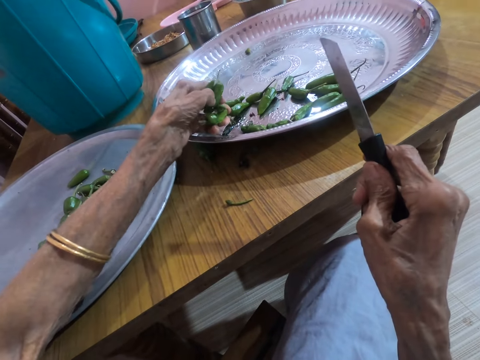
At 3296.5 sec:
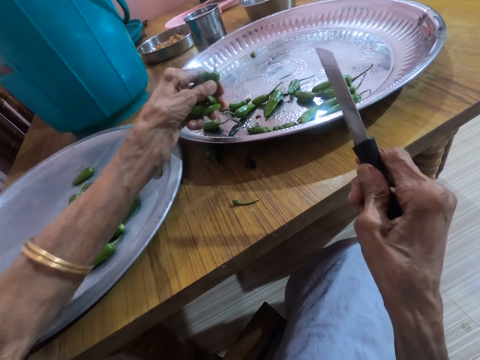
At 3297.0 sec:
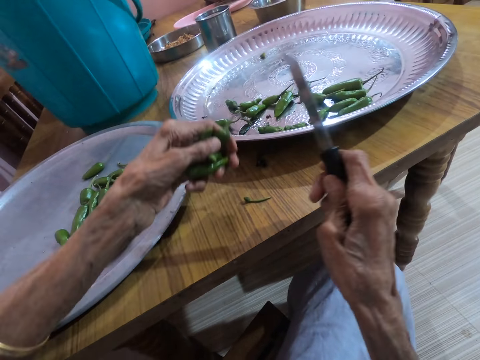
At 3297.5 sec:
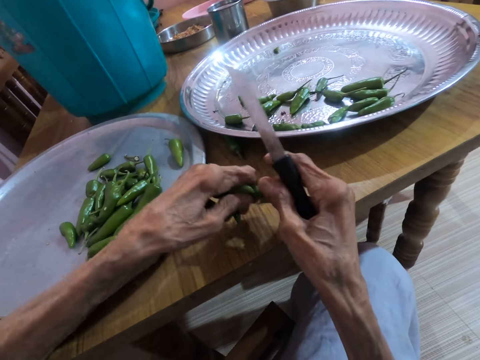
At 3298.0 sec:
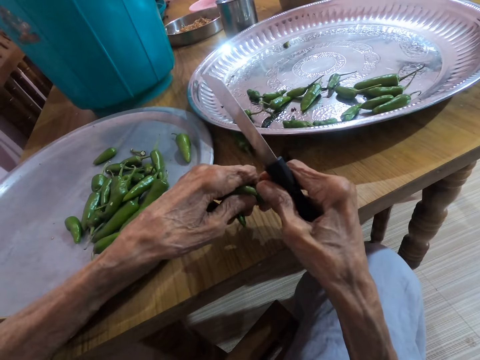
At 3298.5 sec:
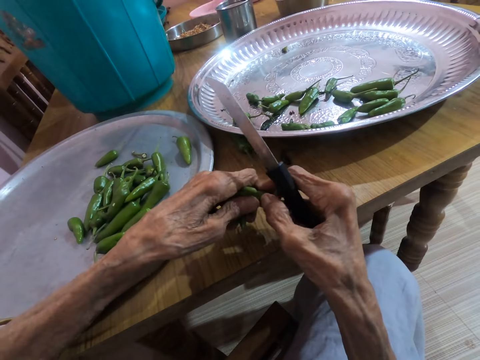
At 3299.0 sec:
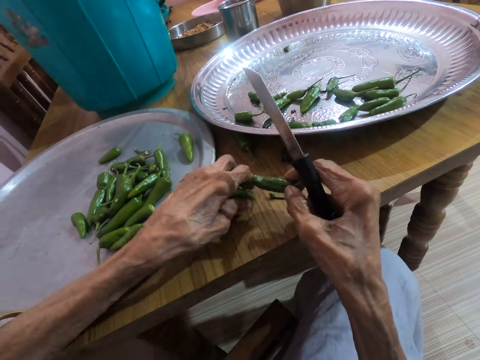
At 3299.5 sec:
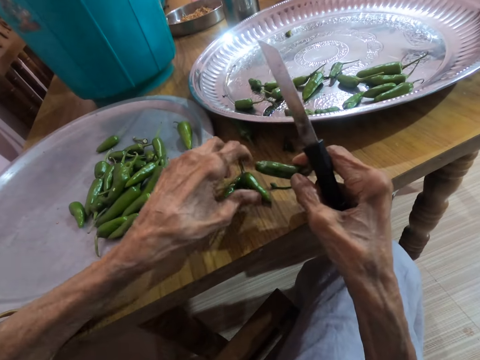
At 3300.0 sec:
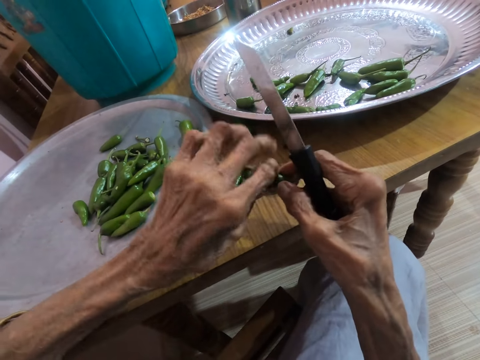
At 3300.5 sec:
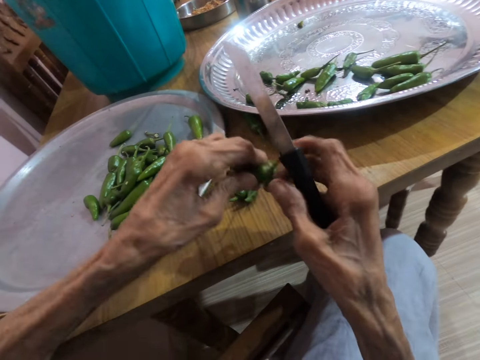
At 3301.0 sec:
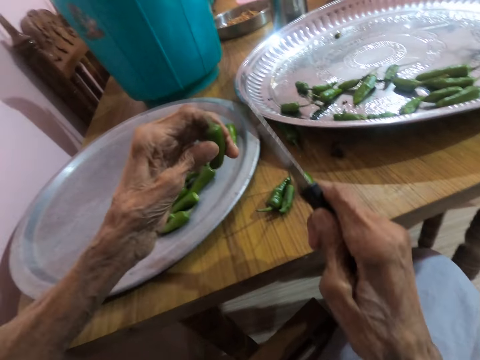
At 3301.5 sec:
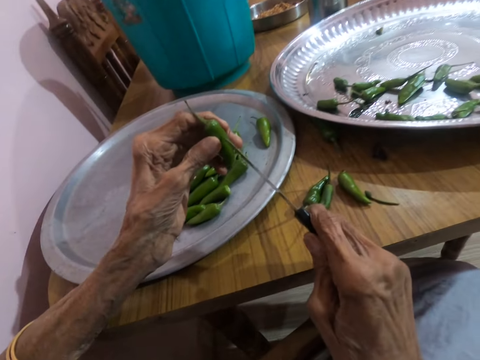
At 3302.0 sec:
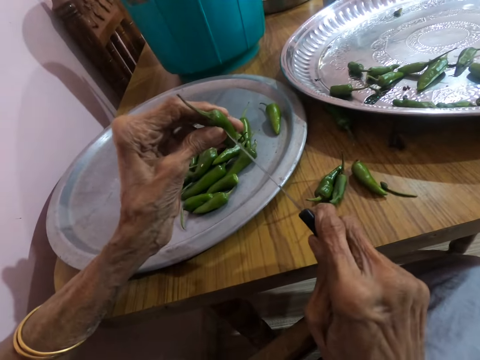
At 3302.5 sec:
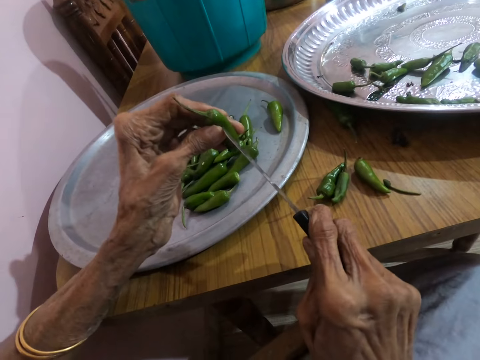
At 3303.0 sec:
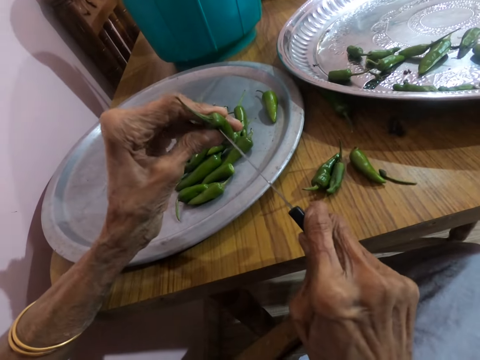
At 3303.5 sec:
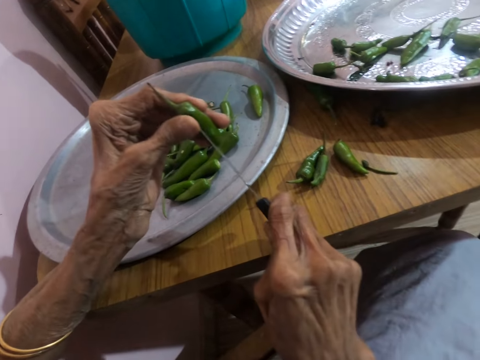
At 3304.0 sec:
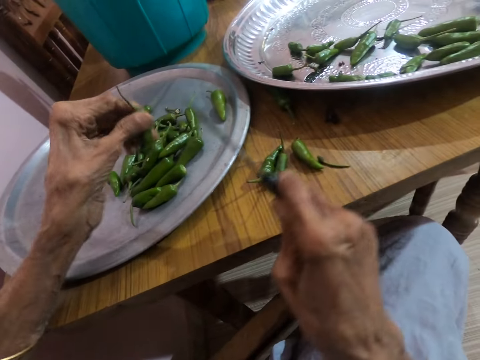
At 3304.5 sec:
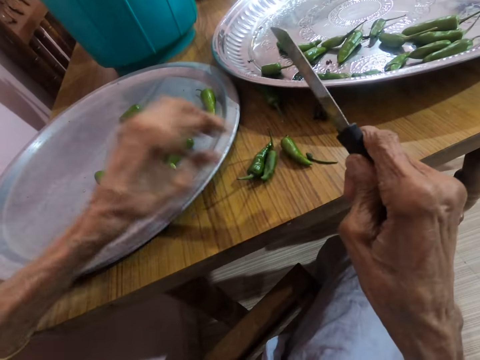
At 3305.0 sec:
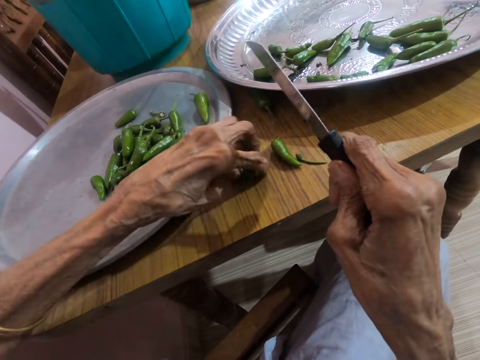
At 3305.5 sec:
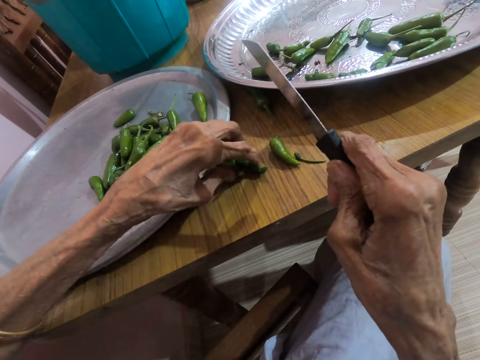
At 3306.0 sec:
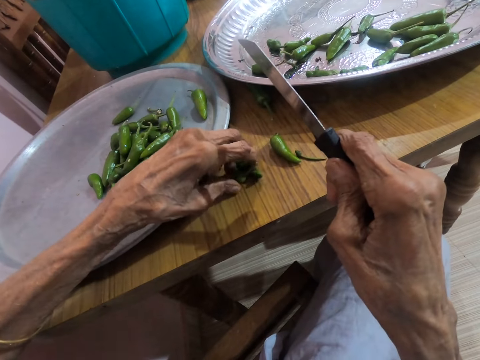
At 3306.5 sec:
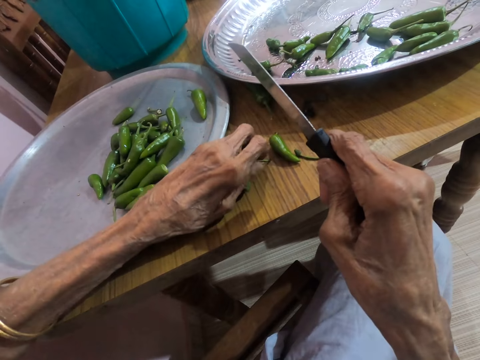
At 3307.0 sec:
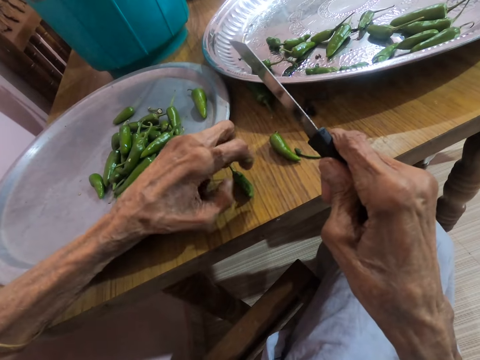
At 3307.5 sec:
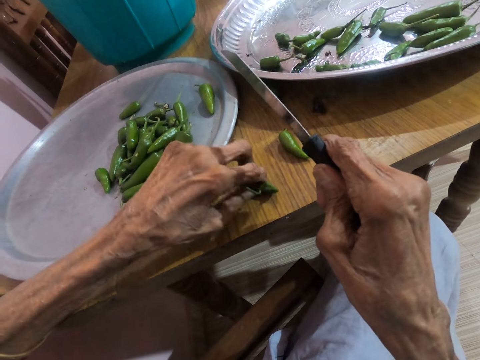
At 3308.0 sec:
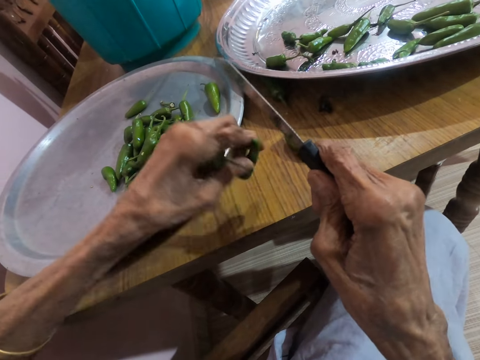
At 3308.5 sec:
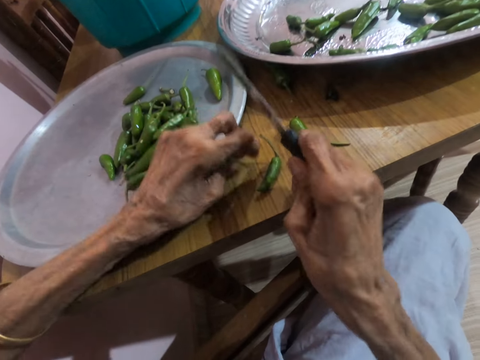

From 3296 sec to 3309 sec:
The camera wearer passes the green pepper to her right hand from her left hand. She drops the green peppers on the table with her left hand. She passes the green pepper to her left hand from her right hand. She pierces the green pepper in her left hand with the knife in her right hand. She drops the green pepper in the tray with her left hand. She picks the green peppers from the table with her left hand.

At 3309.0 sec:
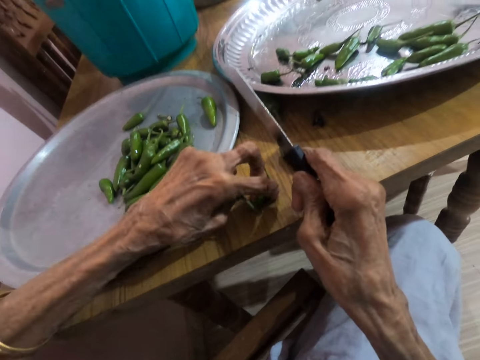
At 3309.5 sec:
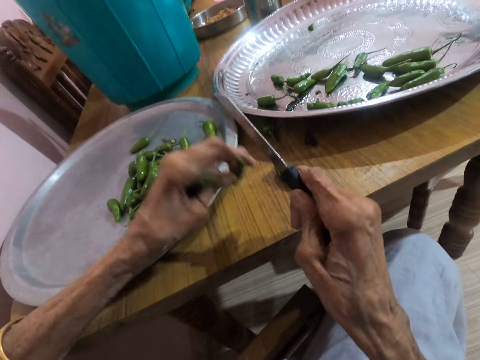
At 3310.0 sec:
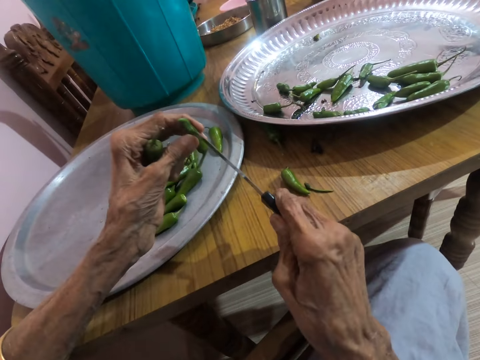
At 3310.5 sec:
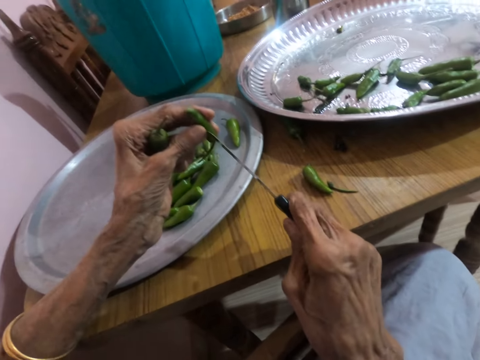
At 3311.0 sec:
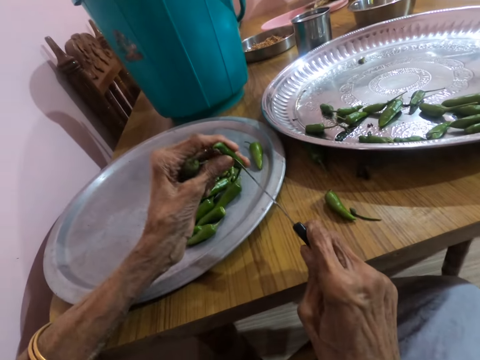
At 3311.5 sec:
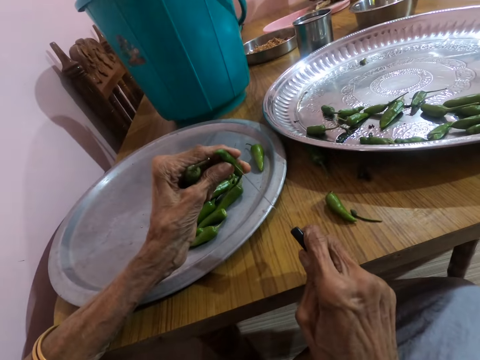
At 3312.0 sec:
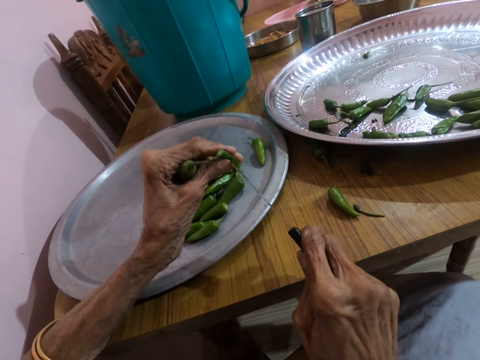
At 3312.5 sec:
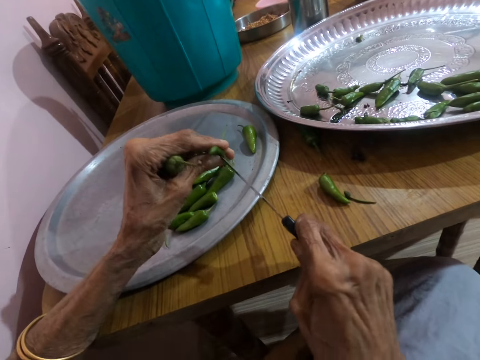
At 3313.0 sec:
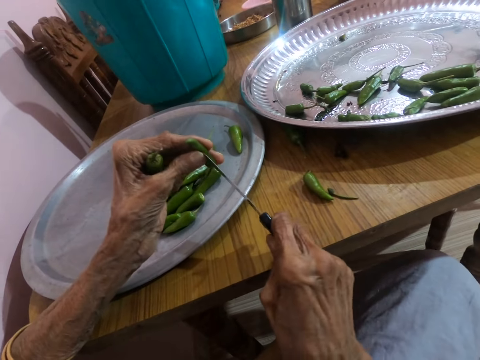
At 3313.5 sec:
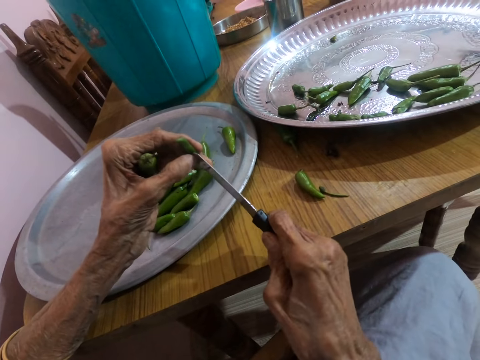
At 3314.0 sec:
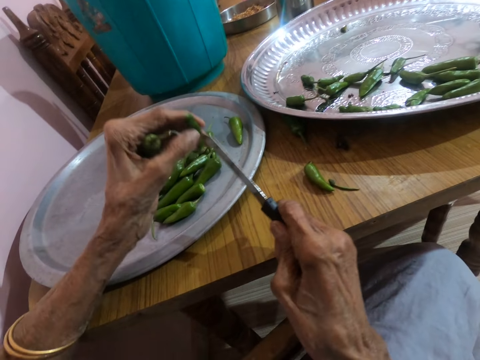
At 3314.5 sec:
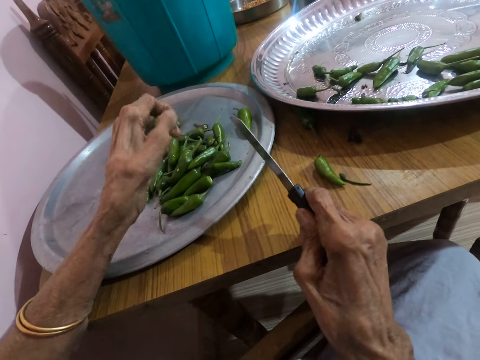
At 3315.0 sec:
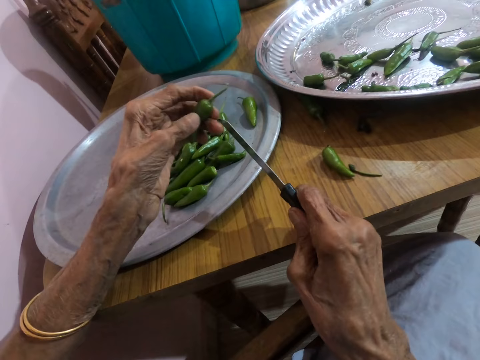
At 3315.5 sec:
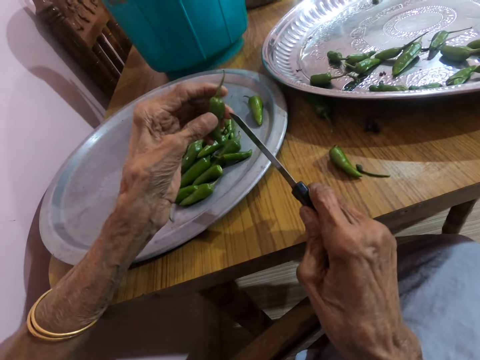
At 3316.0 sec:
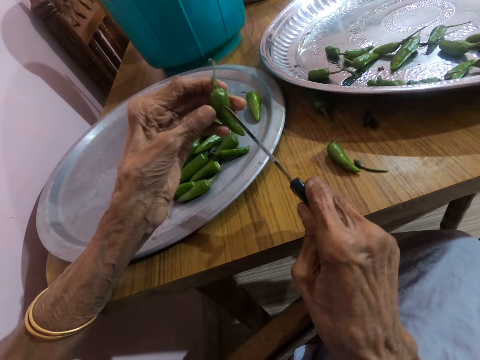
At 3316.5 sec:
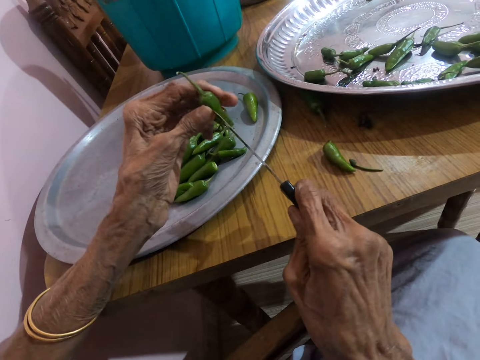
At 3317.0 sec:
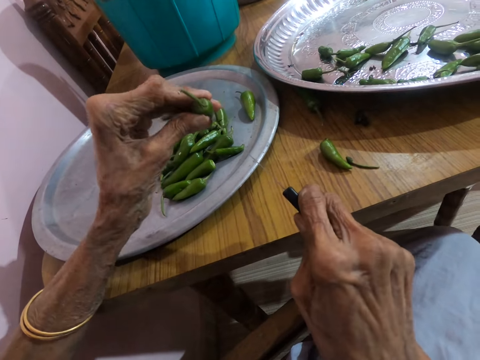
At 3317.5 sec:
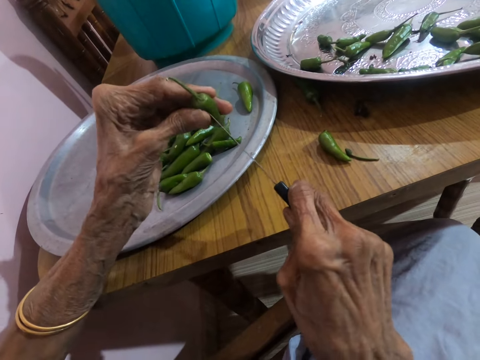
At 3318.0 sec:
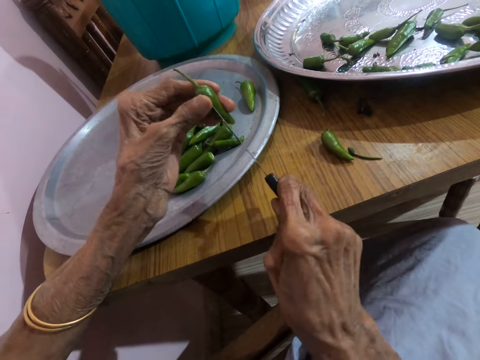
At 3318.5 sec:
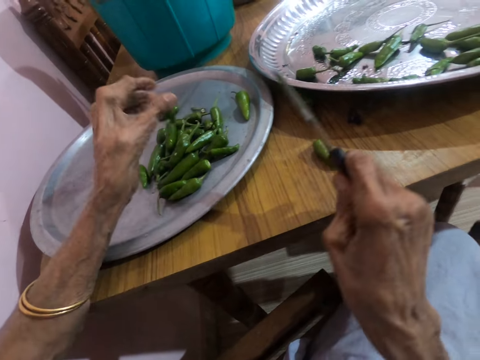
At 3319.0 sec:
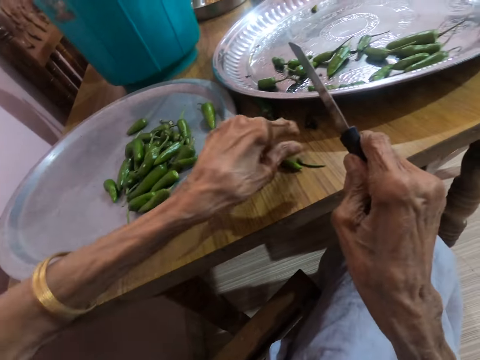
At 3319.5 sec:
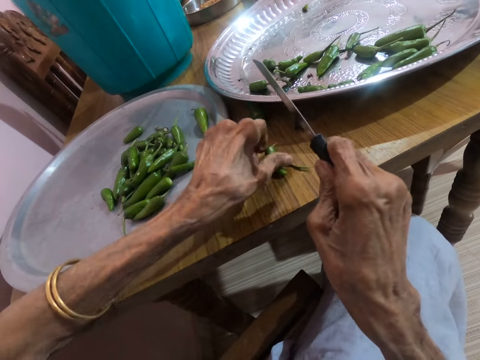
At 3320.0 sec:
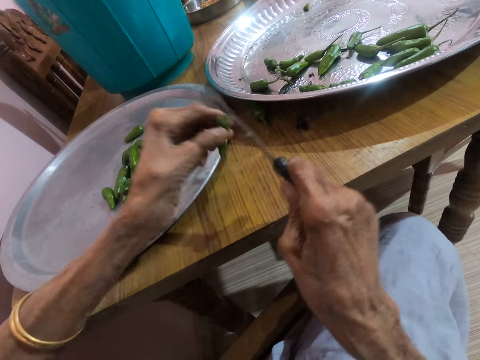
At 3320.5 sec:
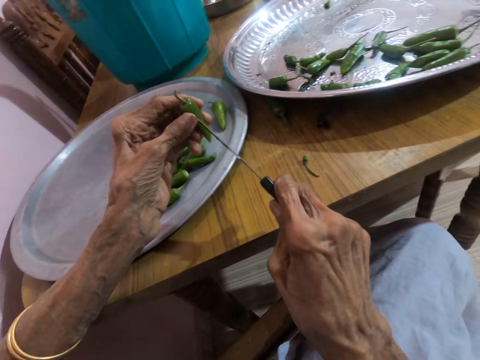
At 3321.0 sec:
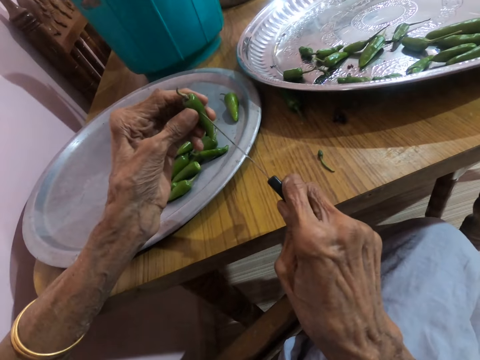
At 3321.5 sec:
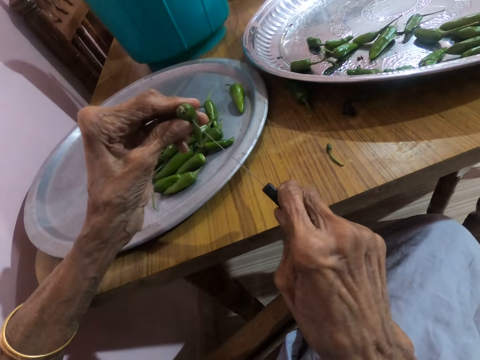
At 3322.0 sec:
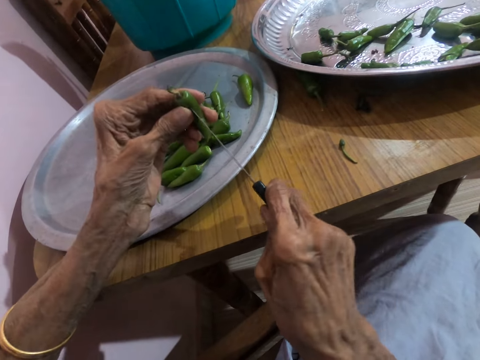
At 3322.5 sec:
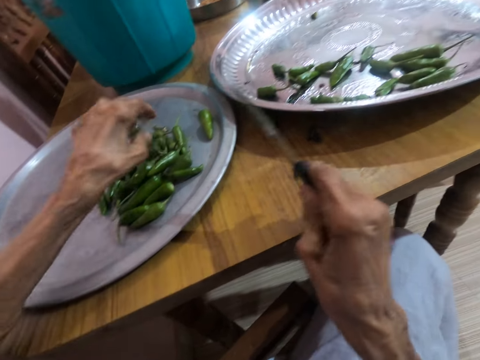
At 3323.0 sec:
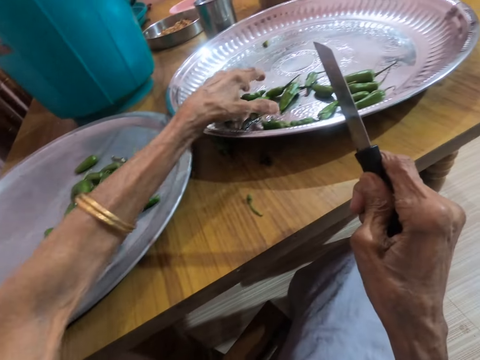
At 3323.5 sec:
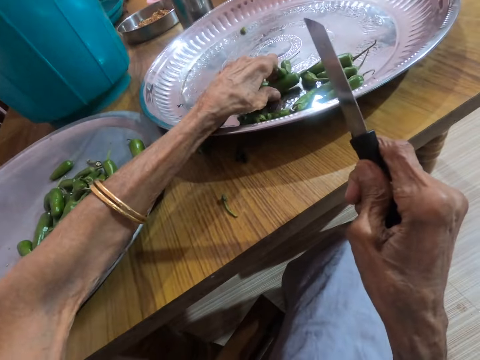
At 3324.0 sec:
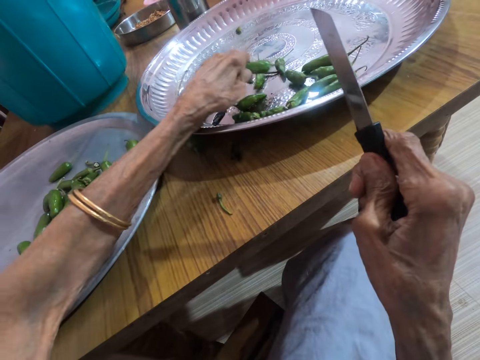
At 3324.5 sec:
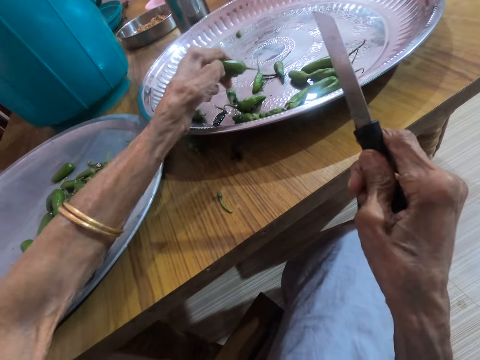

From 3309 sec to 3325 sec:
The camera wearer pierces the green pepper in her left hand with the knife in her right hand. She drops the green pepper in the tray with her left hand. She pierces the green pepper in her left hand with the knife in her right hand. She drops the green pepper in the tray with her left hand. She picks the green pepper from the table with her left hand. She pierces the green pepper in her left hand with the knife in her right hand. She drops the green pepper in the tray with her left hand. She picks some green peppers from the tray with her left hand.
